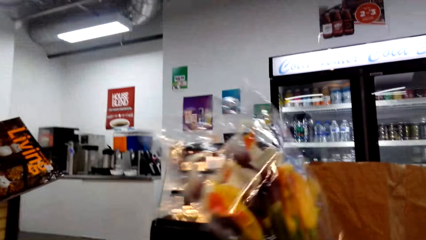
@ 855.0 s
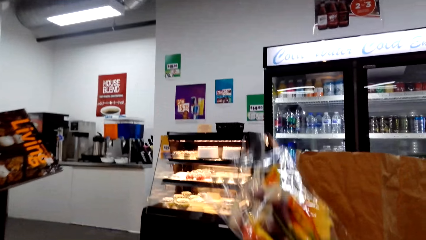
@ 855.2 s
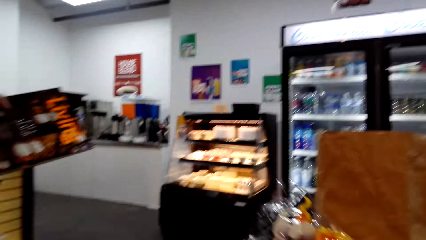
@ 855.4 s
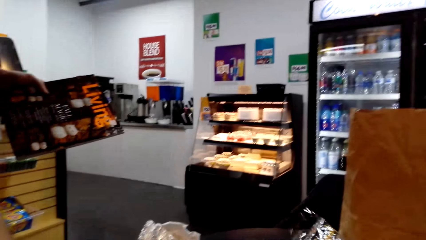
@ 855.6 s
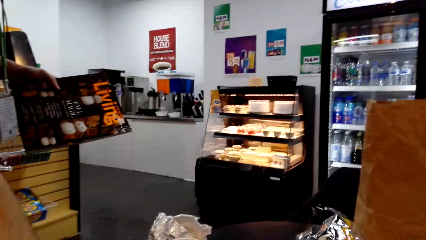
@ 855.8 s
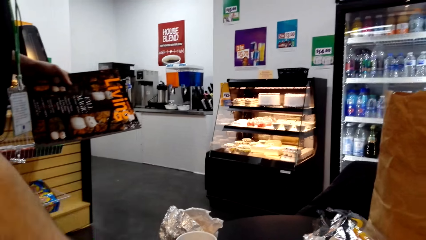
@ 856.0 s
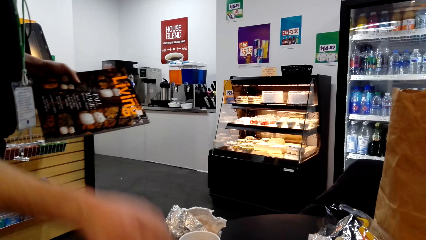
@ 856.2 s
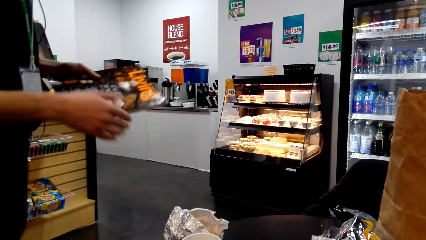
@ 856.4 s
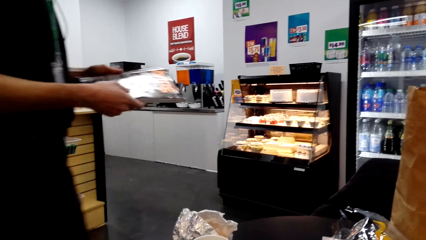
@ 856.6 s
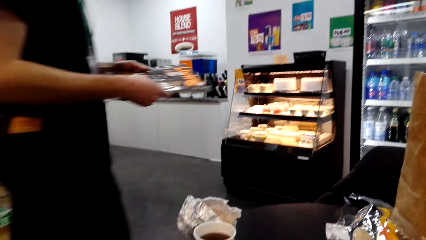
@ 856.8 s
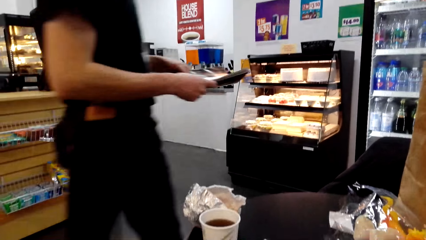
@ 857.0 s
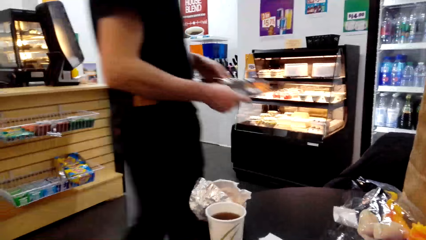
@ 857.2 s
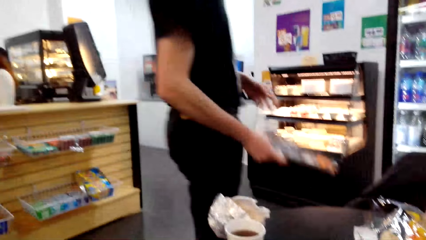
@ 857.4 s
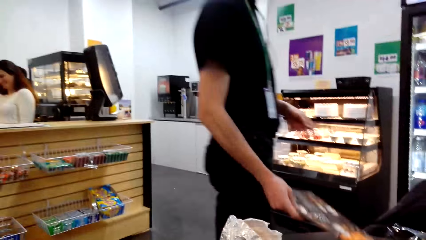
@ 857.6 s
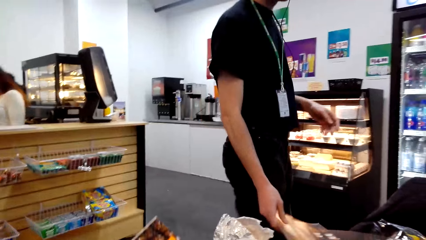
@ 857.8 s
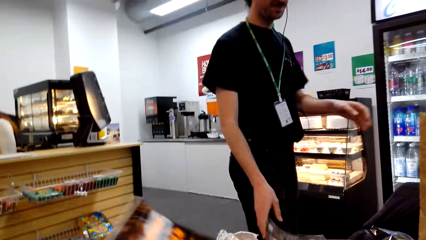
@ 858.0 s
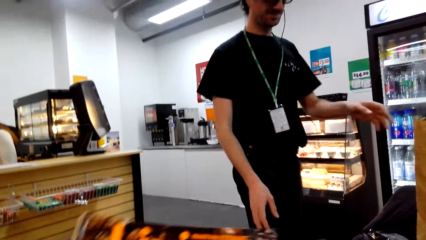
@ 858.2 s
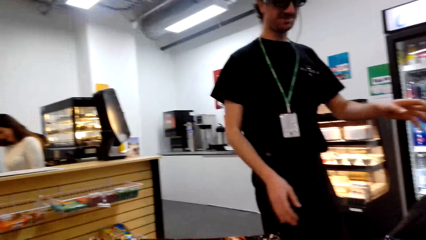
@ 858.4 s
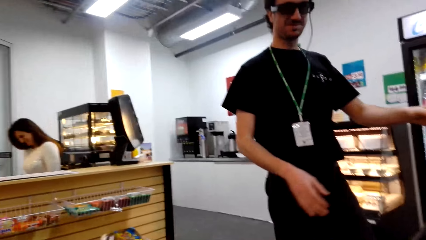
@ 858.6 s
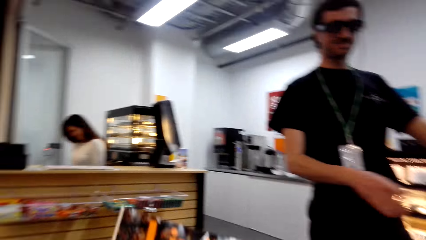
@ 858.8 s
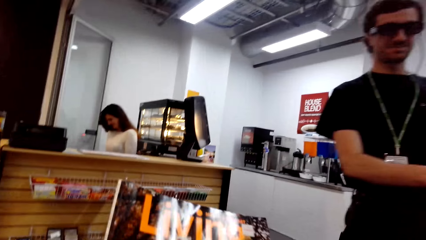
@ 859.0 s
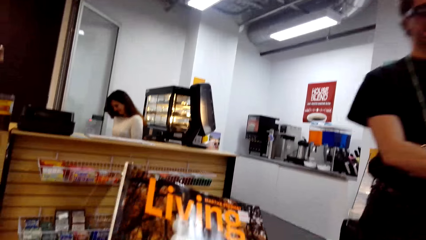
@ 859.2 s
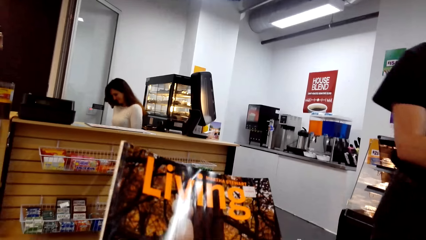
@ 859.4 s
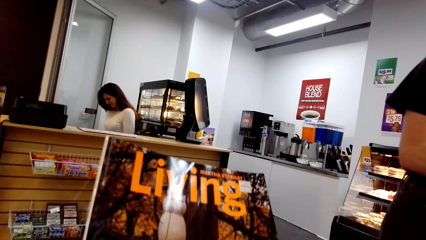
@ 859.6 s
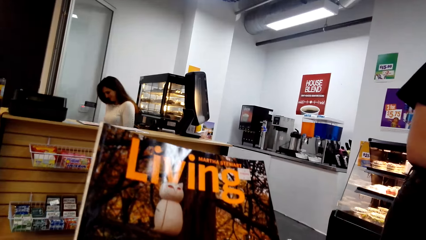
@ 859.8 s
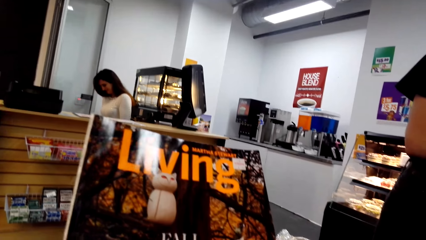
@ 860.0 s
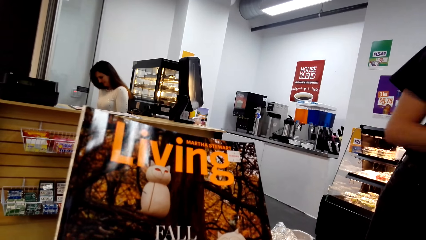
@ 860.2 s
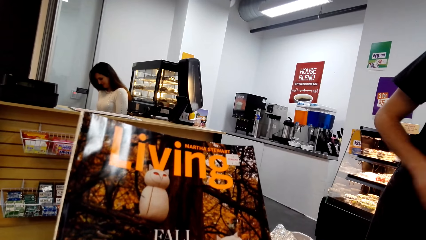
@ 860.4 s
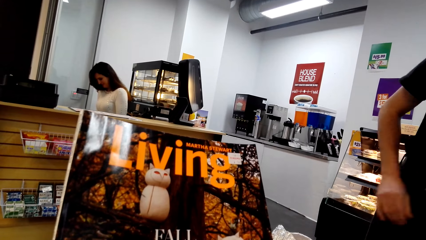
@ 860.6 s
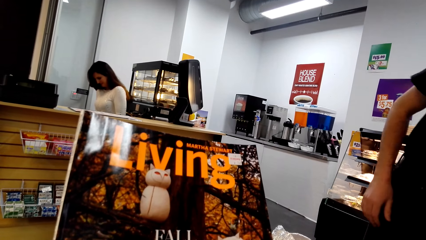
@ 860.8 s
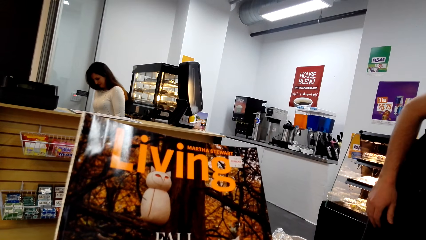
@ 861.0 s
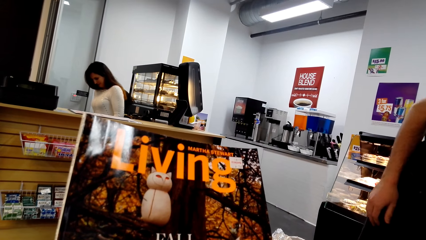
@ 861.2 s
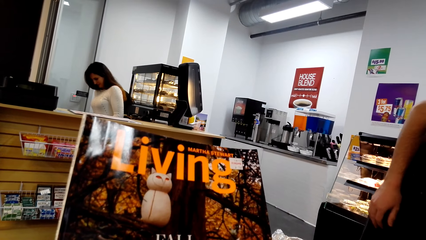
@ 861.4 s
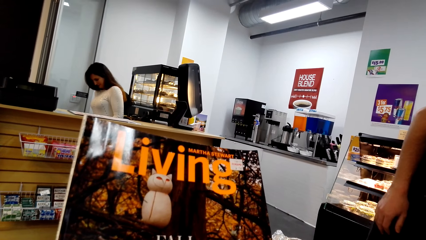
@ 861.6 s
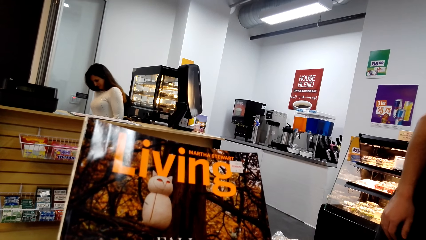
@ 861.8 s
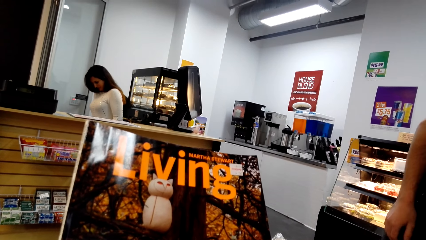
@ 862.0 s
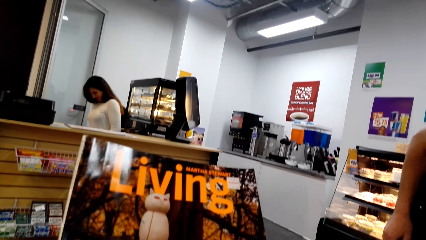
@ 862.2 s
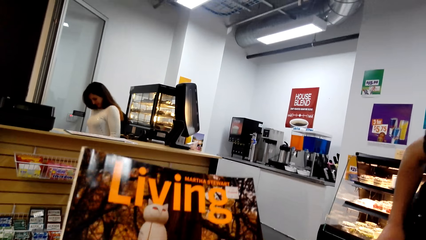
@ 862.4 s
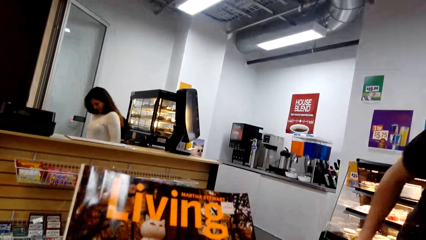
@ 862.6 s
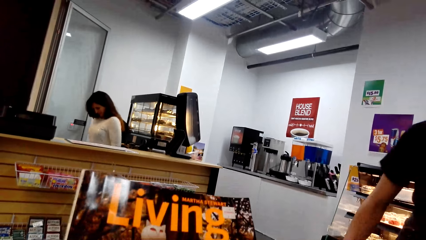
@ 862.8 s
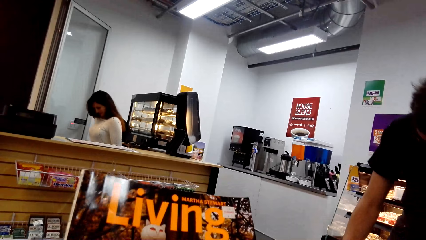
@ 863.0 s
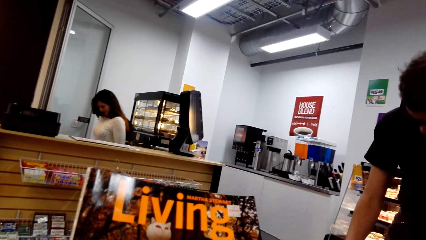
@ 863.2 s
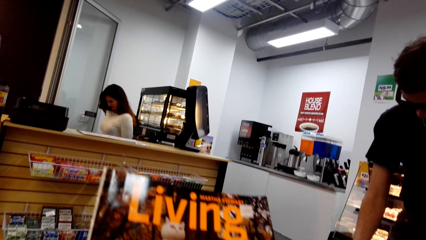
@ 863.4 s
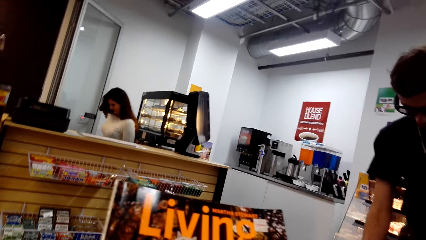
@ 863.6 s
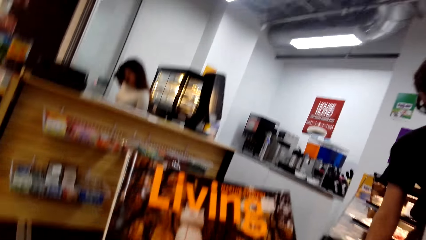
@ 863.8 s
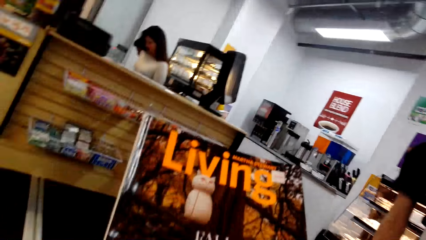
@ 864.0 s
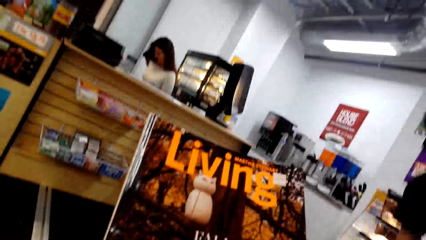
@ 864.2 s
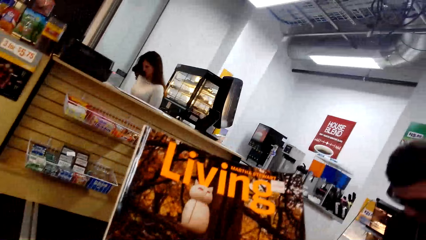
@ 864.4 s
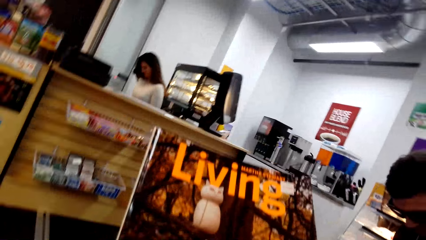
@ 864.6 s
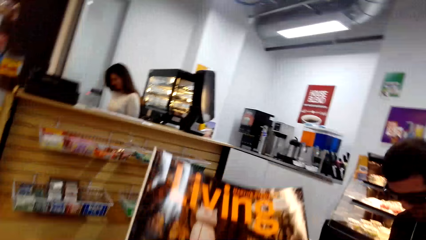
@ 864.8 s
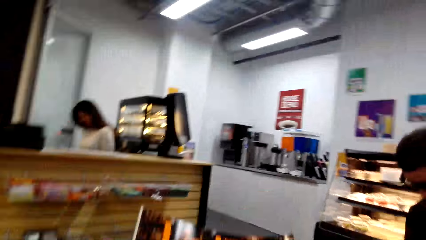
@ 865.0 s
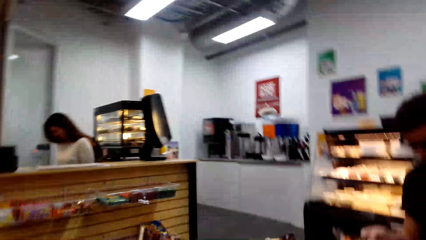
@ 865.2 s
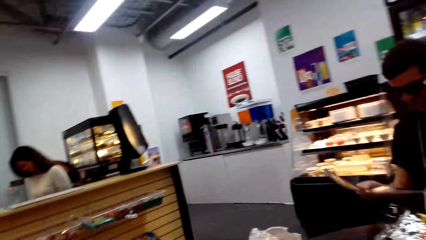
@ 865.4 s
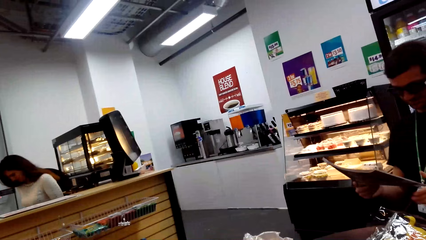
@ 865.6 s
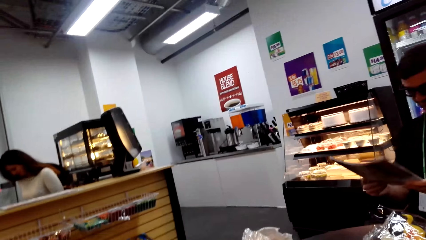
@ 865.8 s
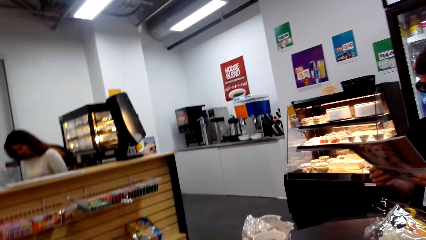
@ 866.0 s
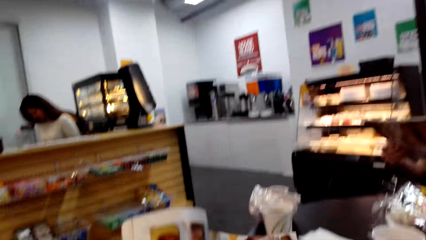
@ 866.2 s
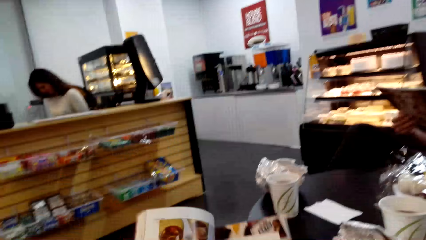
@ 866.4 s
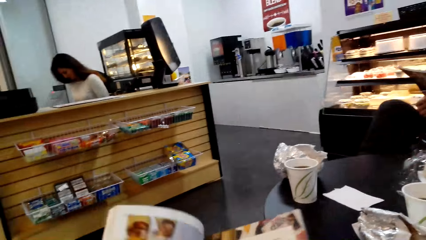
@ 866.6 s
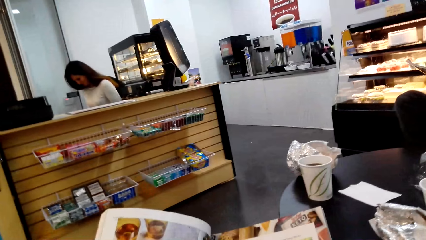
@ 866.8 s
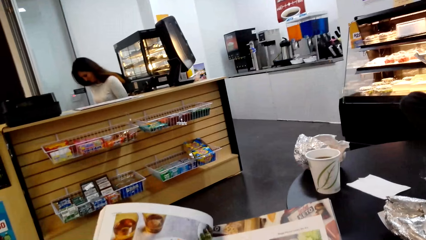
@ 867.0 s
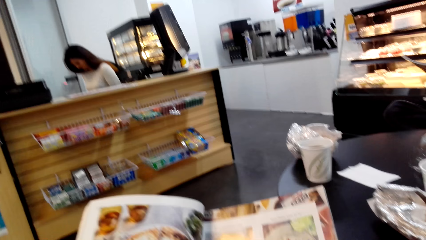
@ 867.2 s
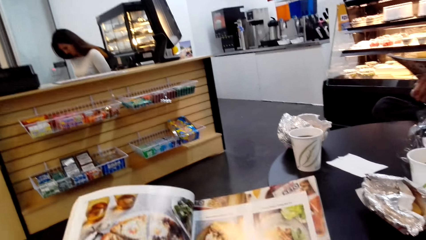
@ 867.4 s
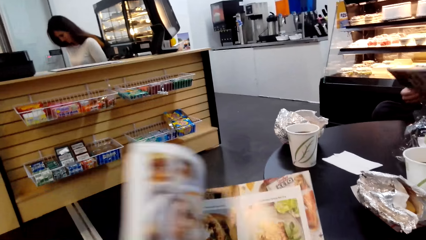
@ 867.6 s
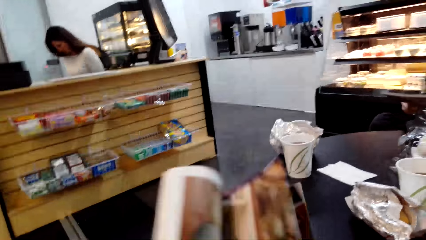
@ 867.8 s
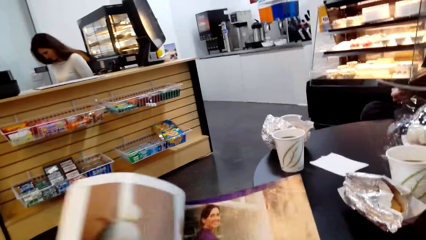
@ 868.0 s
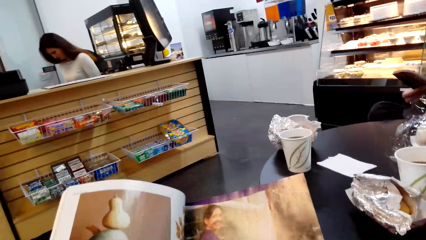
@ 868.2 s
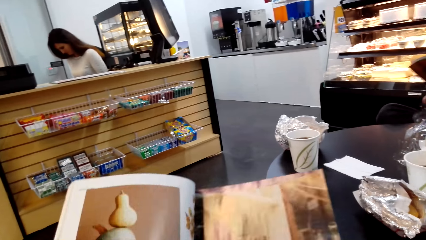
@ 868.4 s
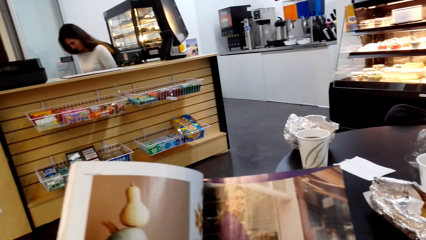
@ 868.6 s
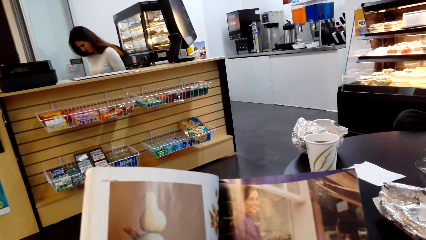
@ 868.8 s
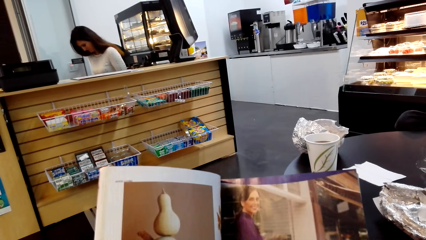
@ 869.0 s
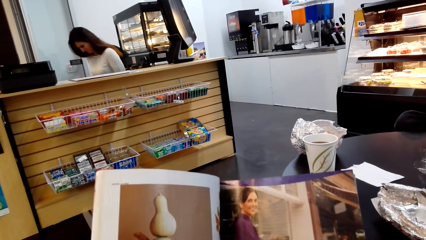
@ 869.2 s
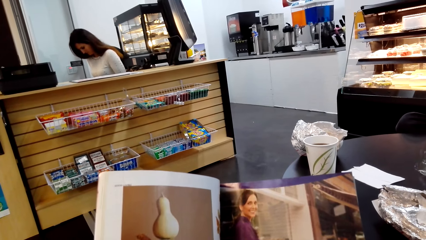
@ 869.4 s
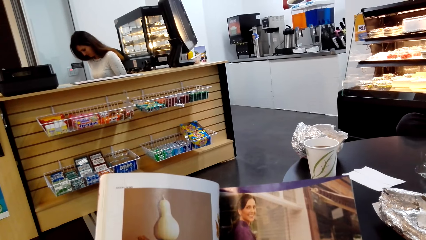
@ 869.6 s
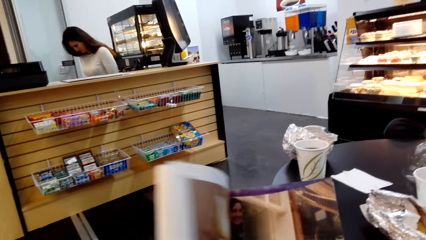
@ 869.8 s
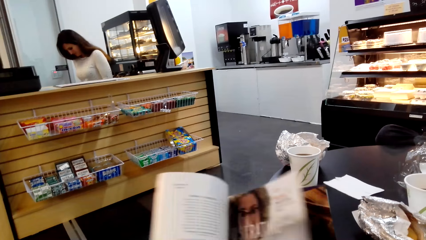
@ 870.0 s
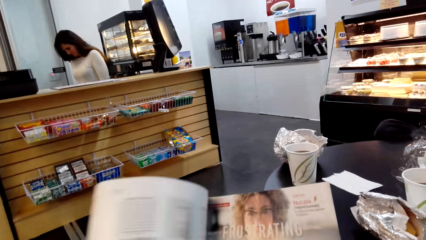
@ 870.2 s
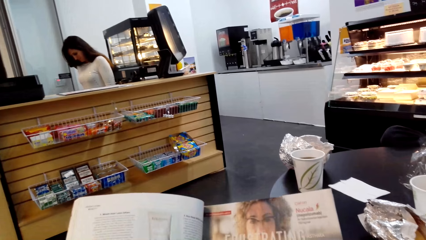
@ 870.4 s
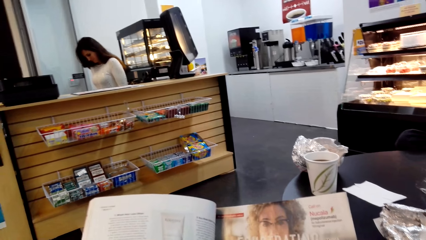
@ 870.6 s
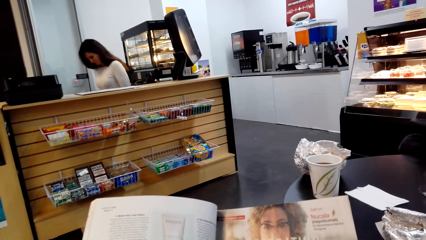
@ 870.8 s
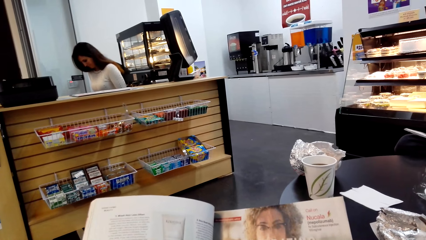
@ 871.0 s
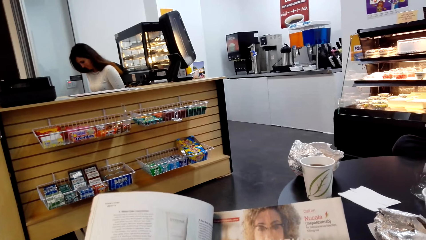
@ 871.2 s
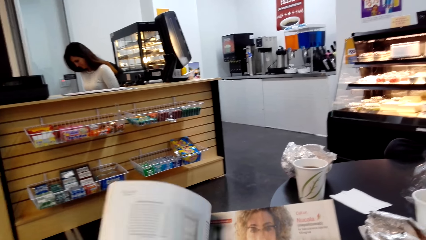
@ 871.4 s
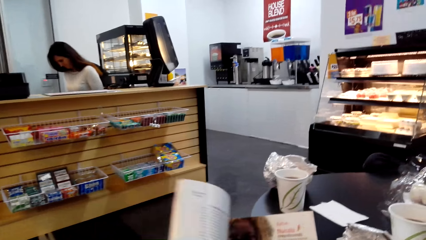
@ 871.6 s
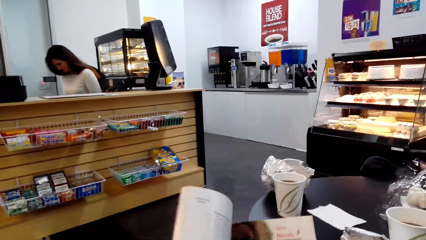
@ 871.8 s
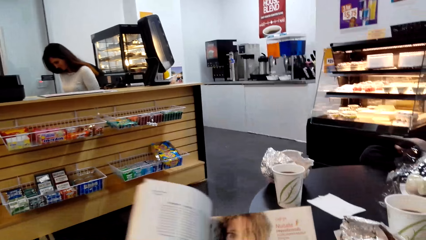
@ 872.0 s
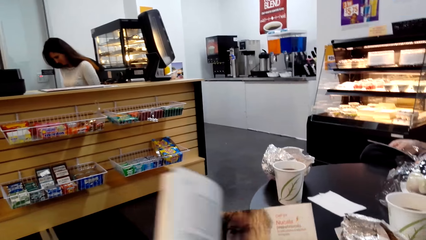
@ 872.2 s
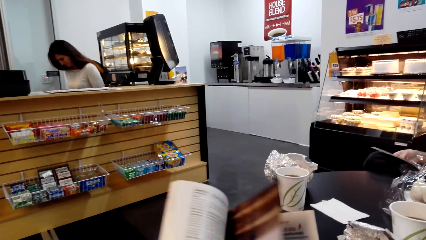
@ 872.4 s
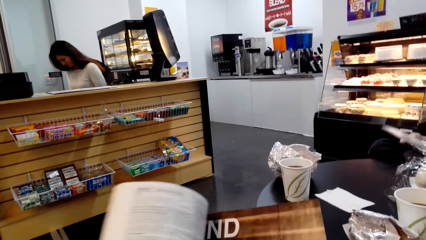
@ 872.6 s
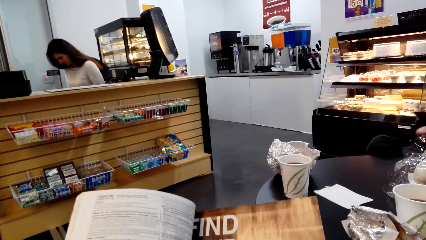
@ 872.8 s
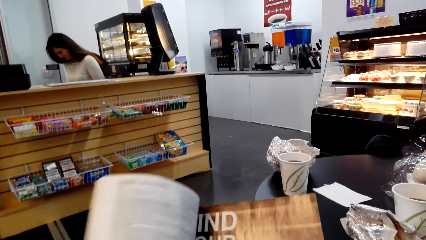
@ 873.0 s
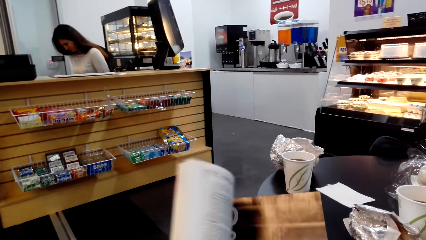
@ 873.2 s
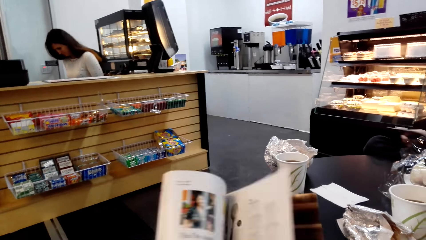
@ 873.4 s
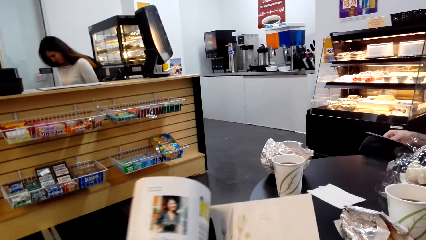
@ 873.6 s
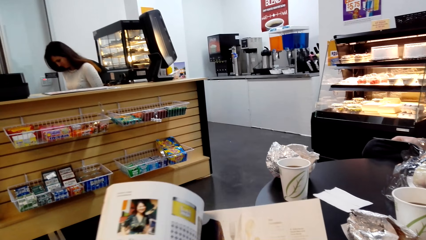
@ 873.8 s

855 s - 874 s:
The camera wearer moves the flowers. A man puts the book or magazine on the table, steps forward, passes the book to the right hand, and puts the book on the table. The camera wearer looks at the book. The man steps forward. The camera wearer looks at the book and holds the magazine. The man moves the hand, sits down, and looks at the book. The camera wearer looks at the book, opens the page of the book, looks at the book, opens the page of the book, and looks at the book. The man looks at the book. The camera wearer opens the page of the book.
